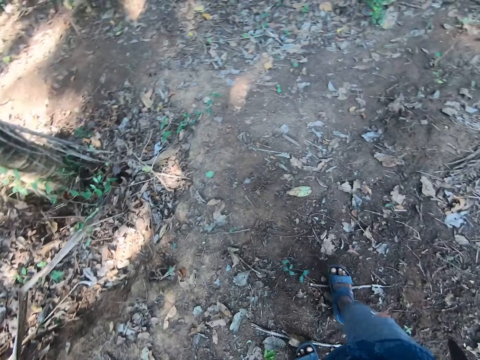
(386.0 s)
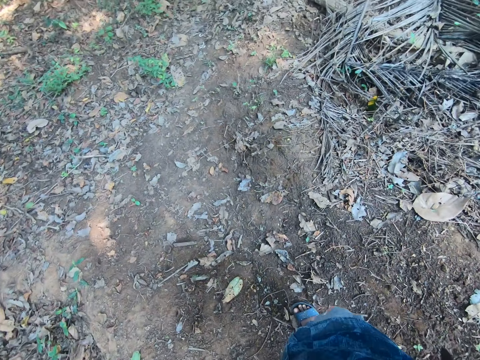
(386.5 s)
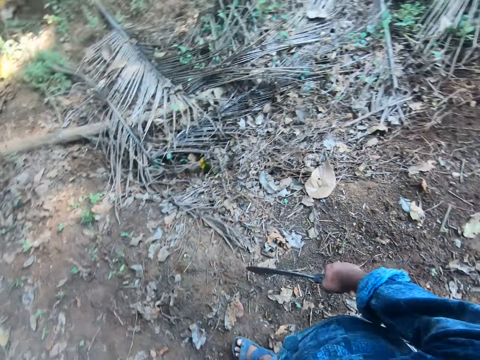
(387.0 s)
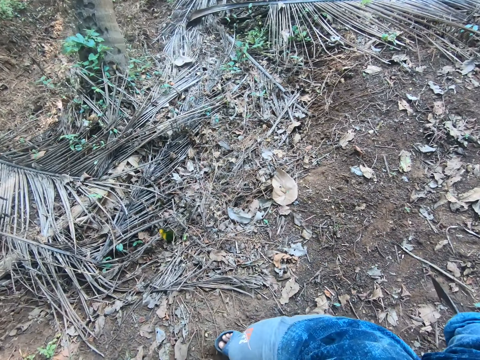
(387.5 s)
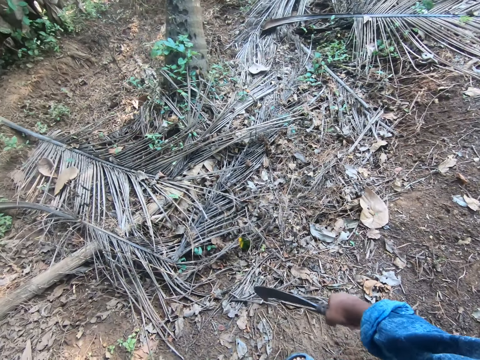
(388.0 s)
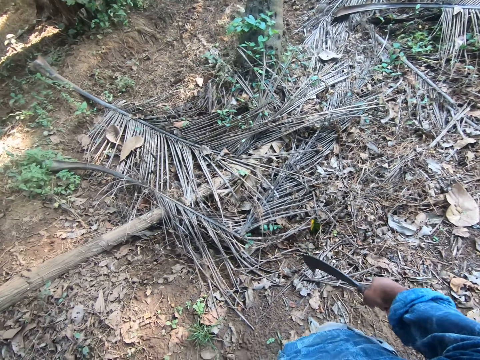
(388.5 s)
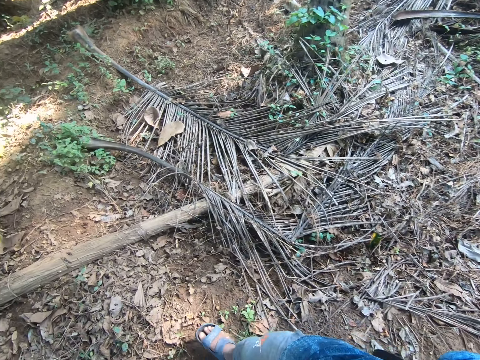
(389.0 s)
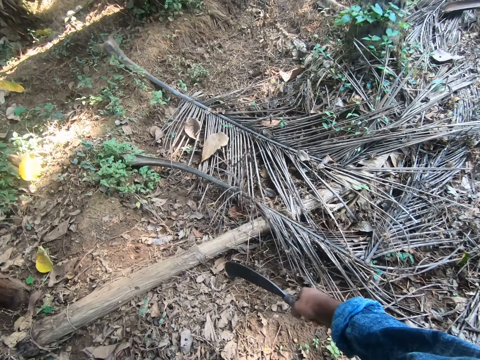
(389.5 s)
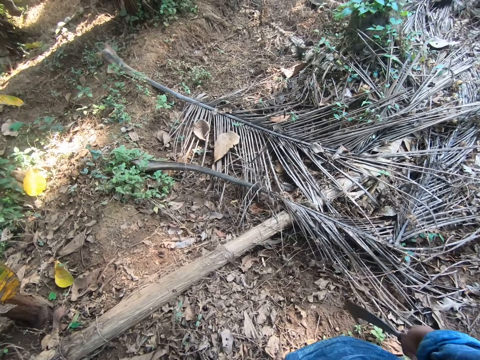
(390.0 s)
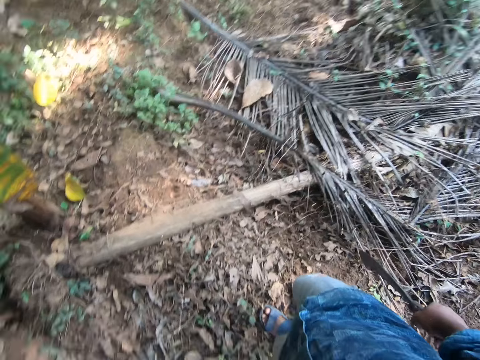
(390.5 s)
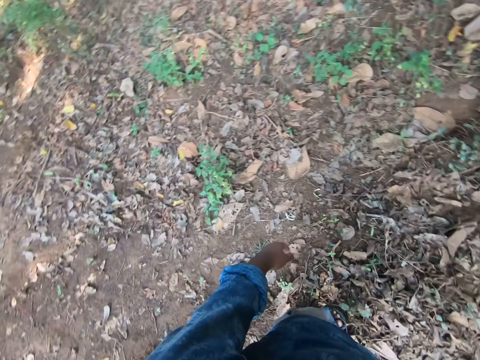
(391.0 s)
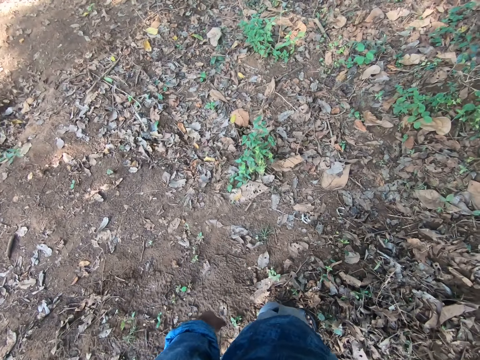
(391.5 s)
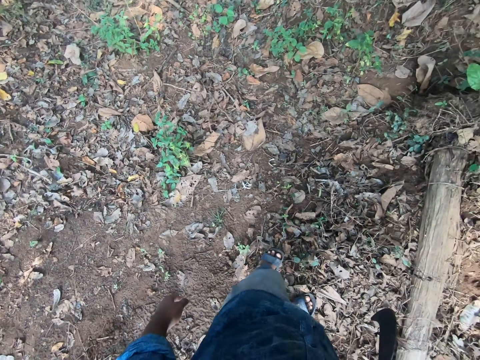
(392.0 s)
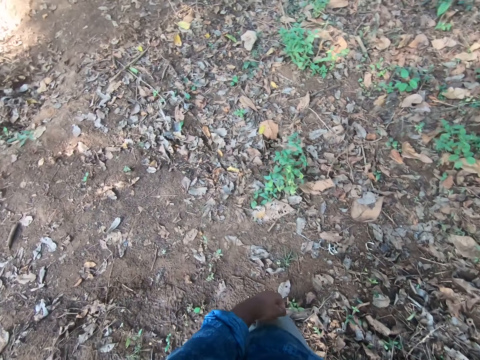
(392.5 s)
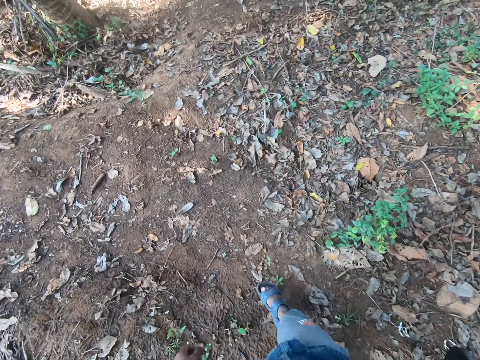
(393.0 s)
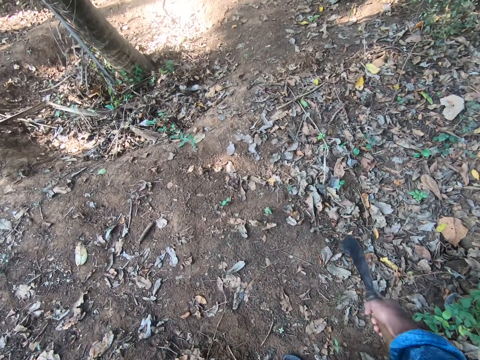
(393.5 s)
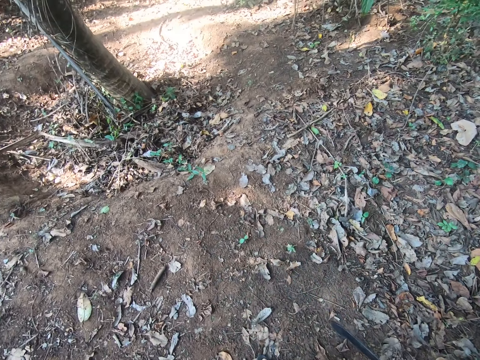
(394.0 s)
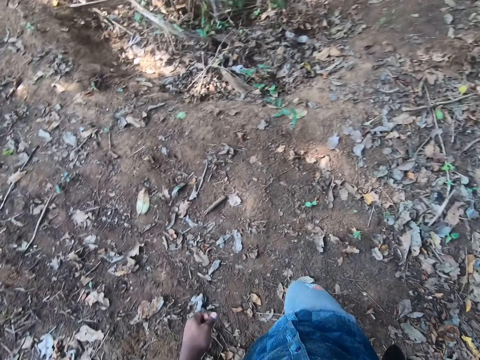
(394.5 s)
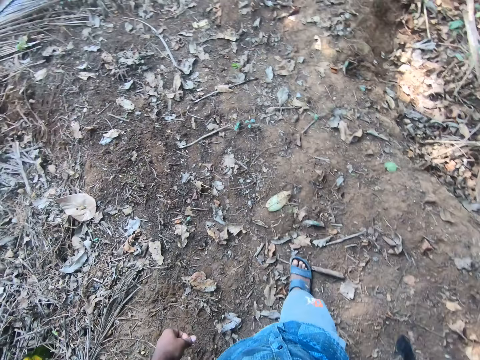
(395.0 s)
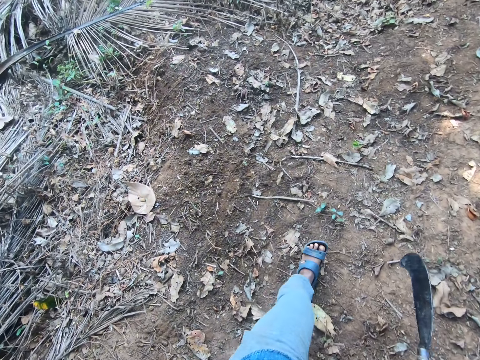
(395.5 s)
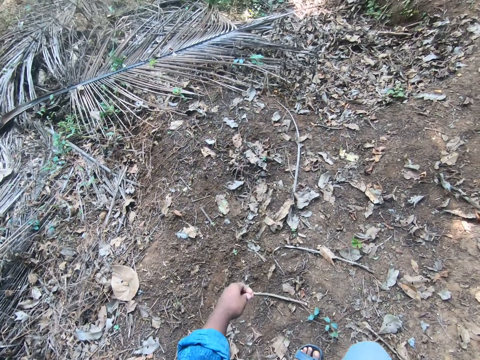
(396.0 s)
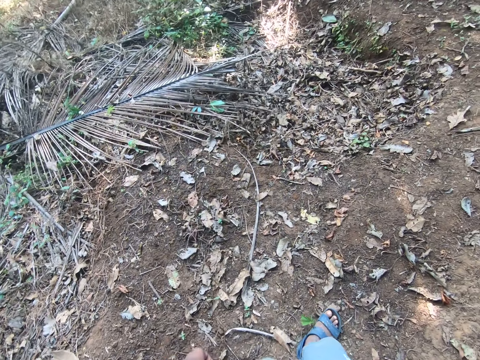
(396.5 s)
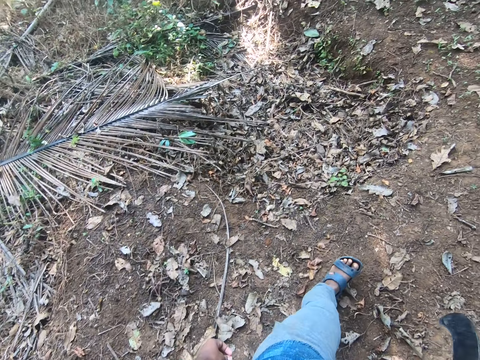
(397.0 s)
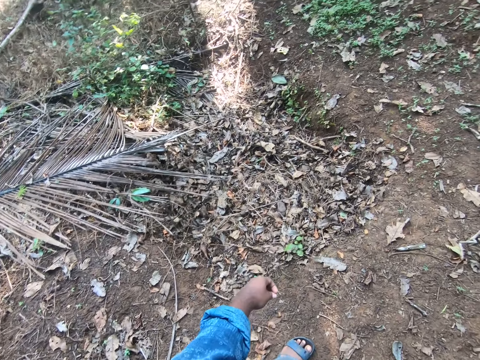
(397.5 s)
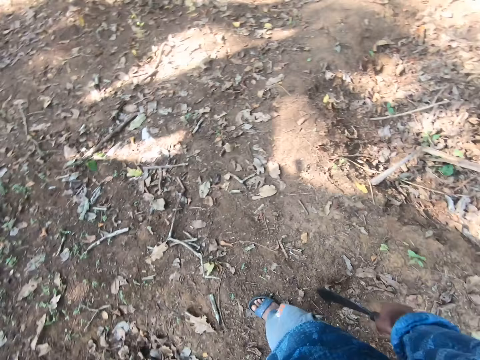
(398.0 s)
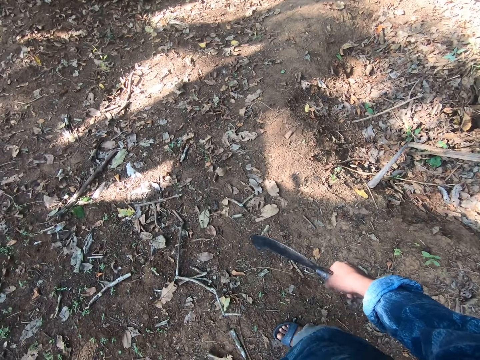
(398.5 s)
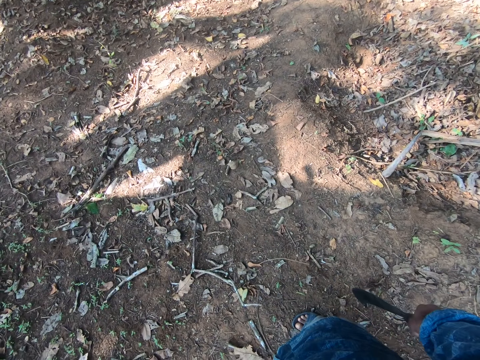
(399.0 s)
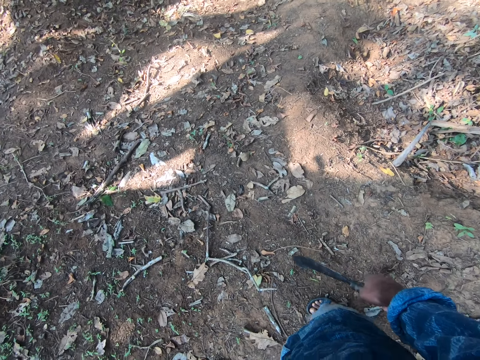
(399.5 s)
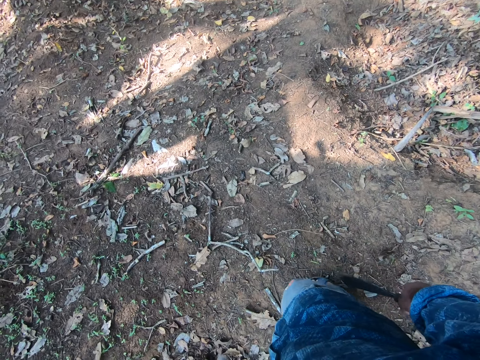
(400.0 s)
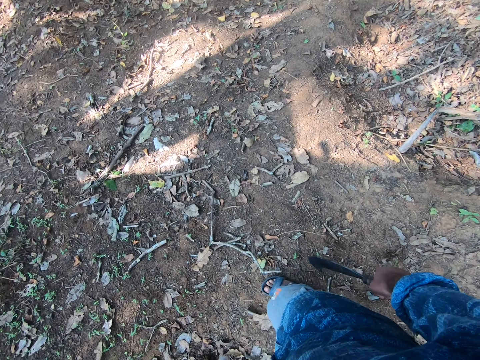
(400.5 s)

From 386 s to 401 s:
The camera wearer walks around the garden.

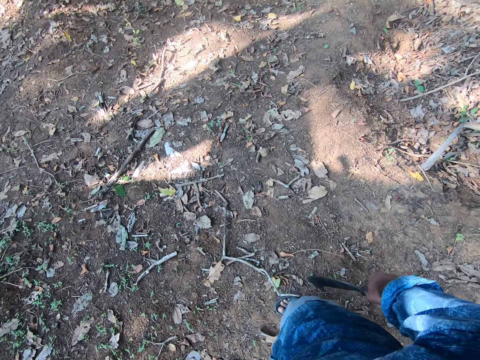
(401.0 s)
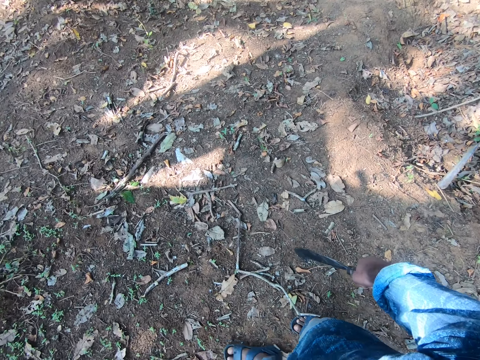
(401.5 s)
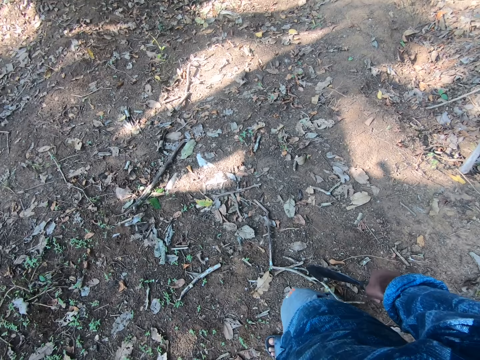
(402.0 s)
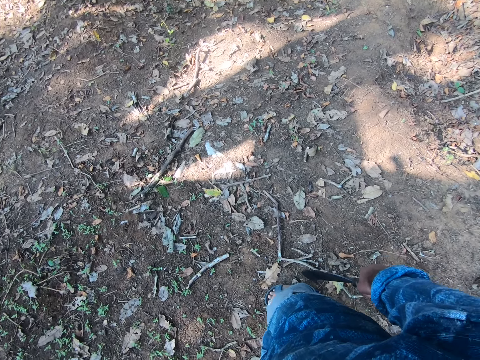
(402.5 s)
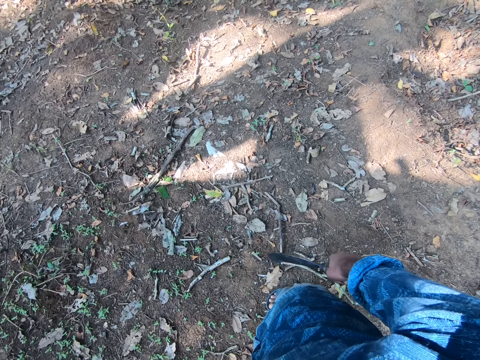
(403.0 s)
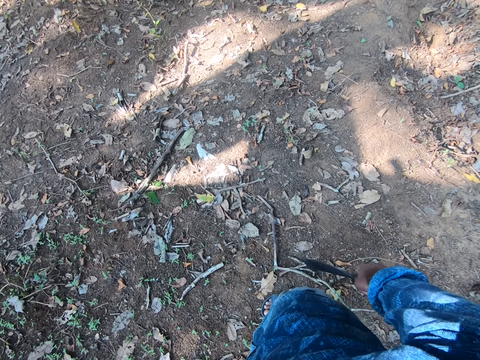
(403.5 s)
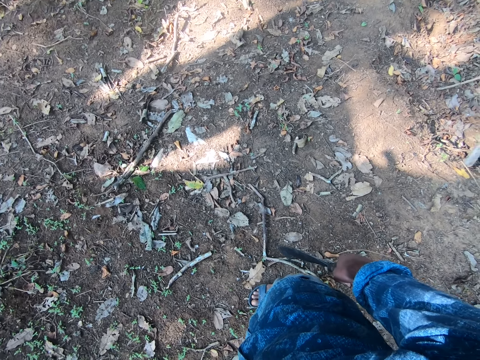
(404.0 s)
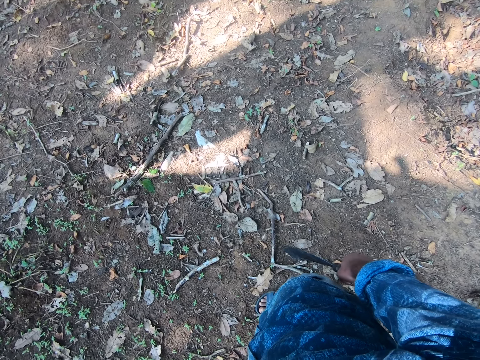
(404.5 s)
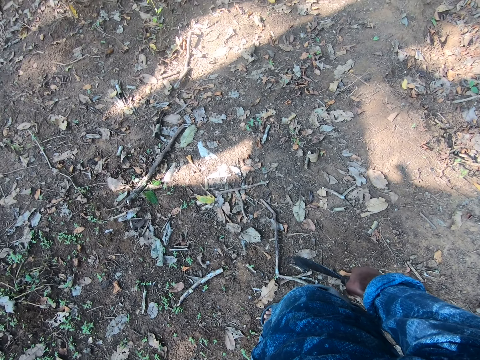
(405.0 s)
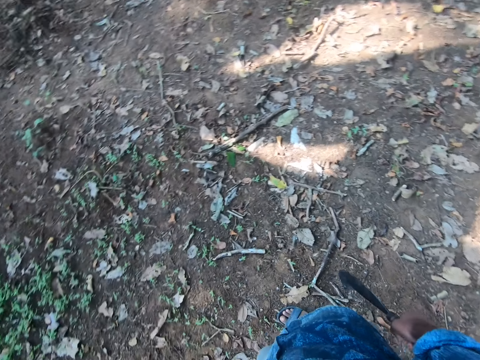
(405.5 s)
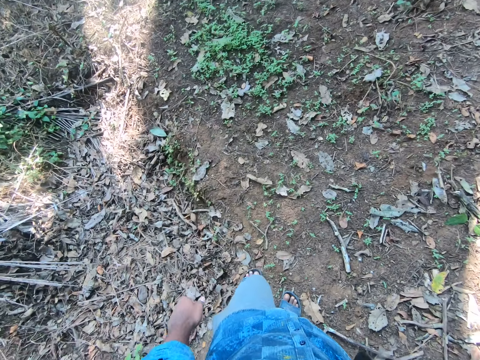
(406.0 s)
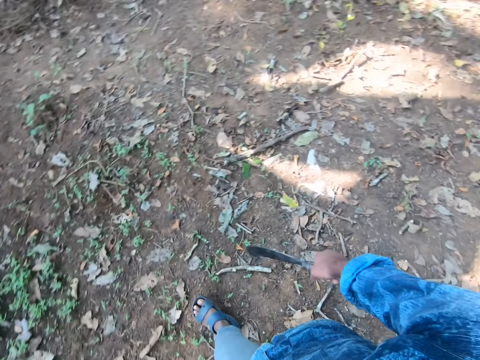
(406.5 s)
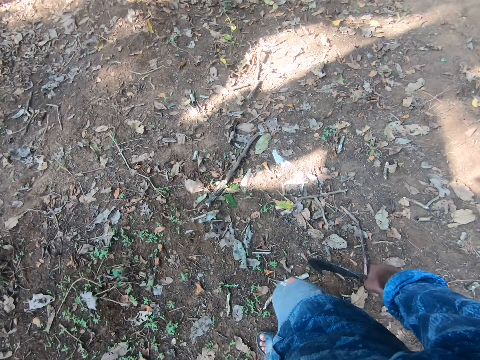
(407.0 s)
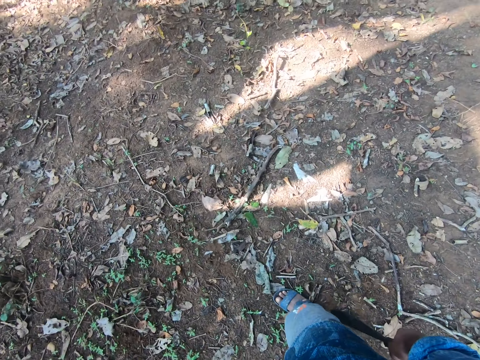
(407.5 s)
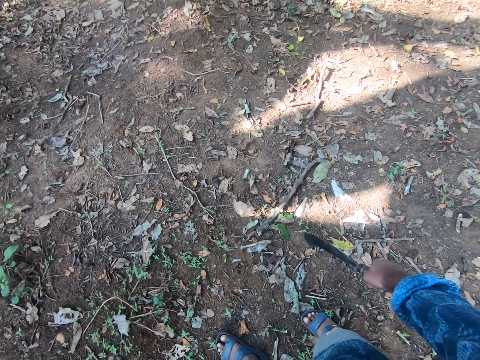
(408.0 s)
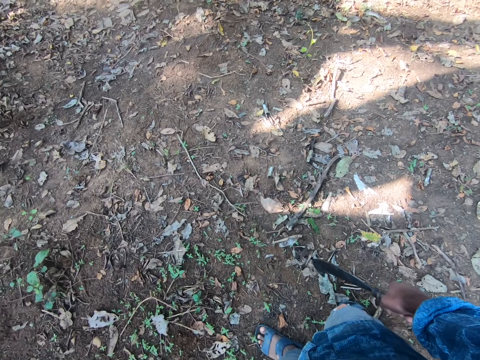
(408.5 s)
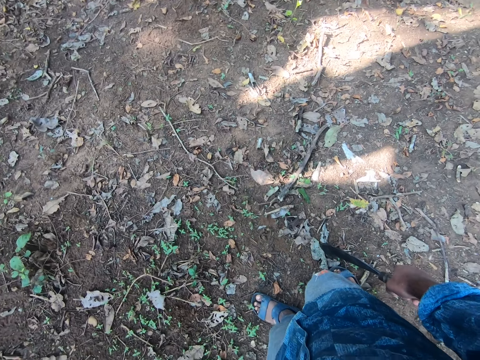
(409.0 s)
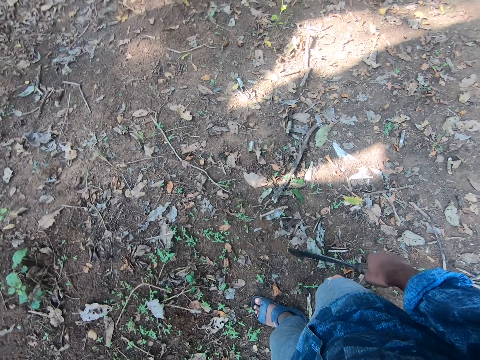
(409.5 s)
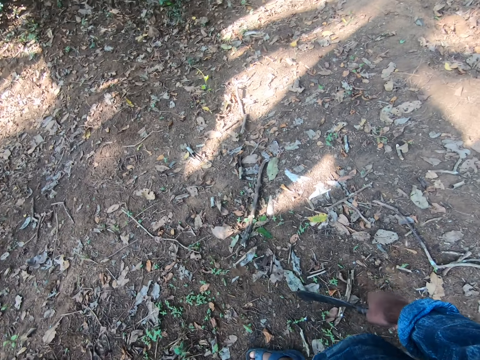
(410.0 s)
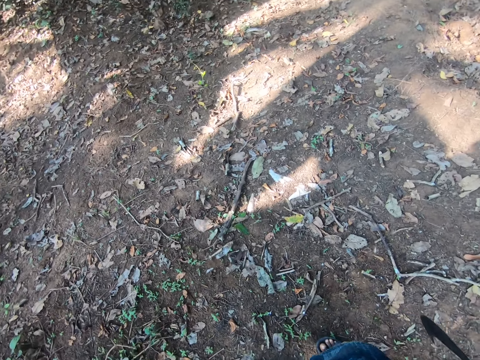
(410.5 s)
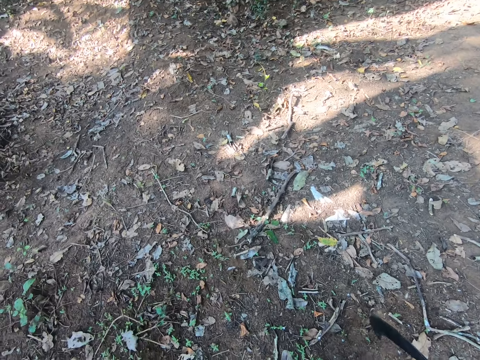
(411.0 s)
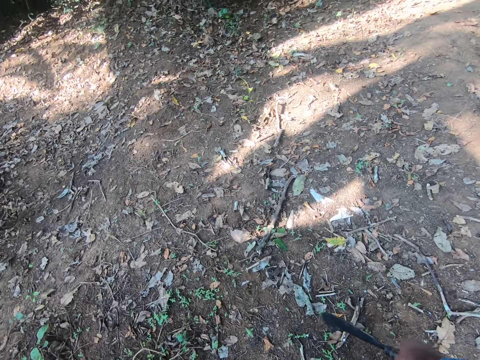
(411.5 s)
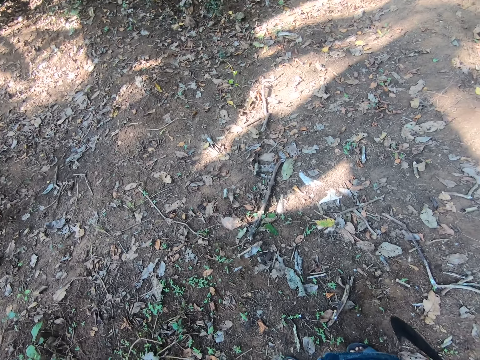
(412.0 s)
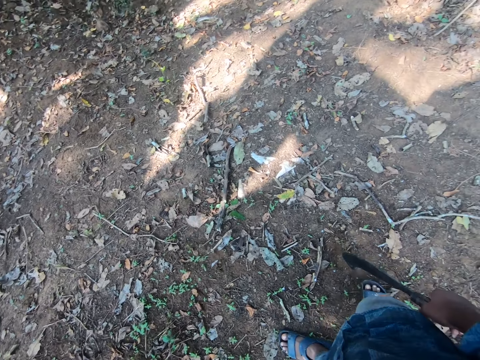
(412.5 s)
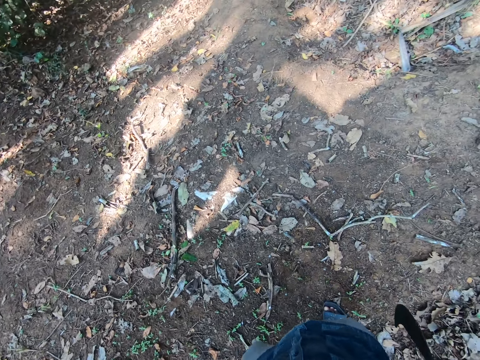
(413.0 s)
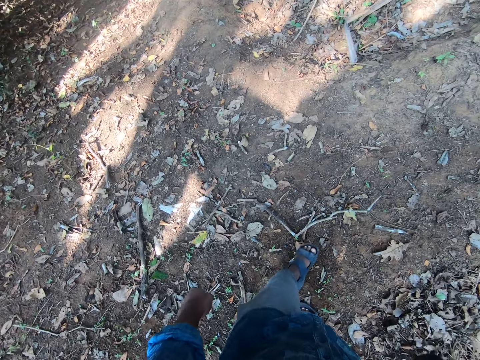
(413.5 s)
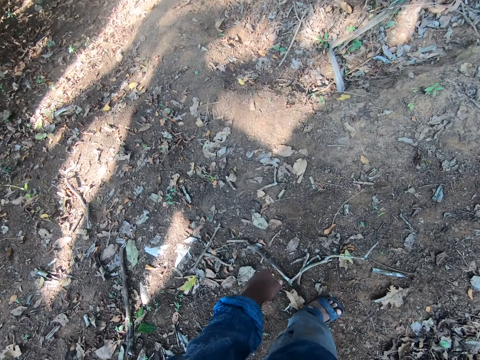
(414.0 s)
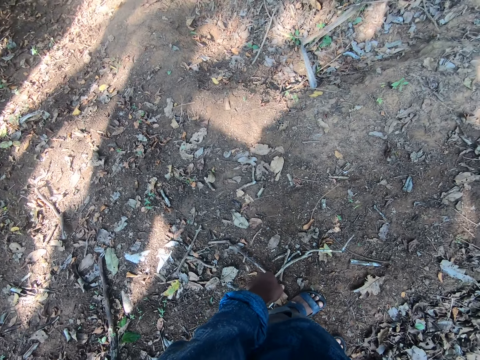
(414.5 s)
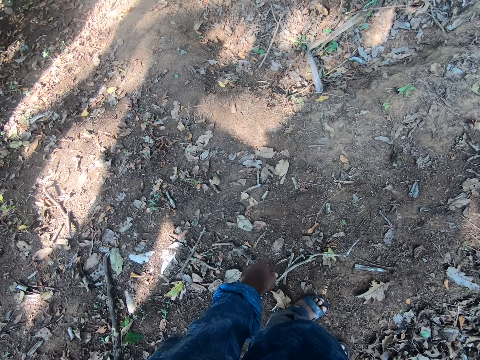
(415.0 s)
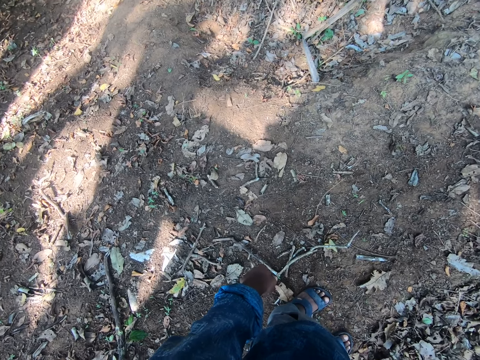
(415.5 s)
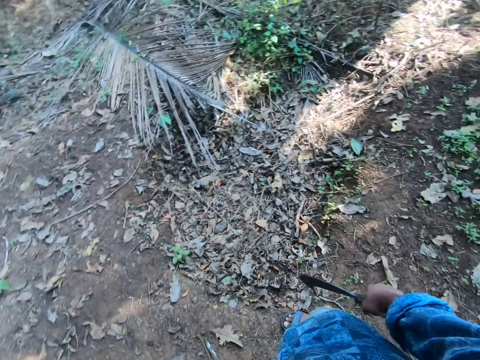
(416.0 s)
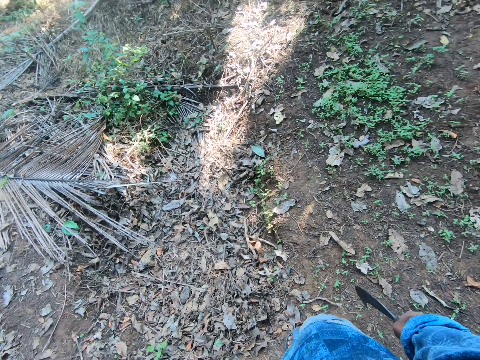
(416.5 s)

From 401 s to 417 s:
The camera wearer looks around the garden.
